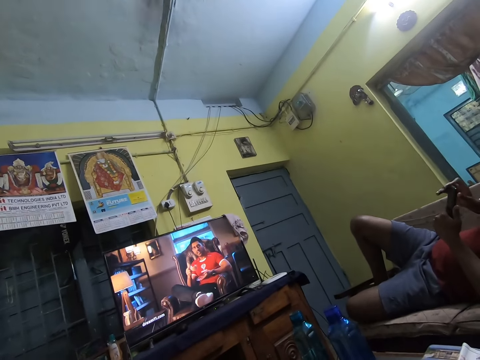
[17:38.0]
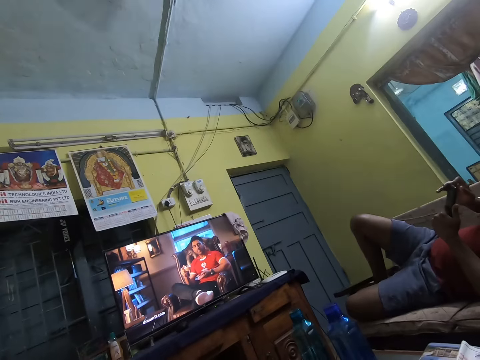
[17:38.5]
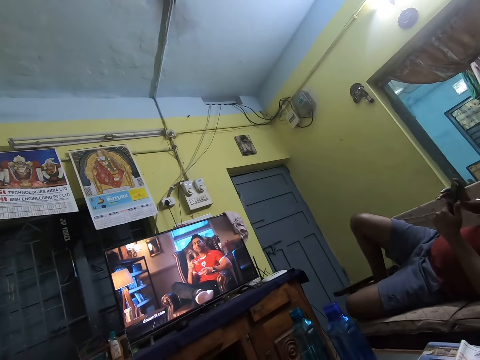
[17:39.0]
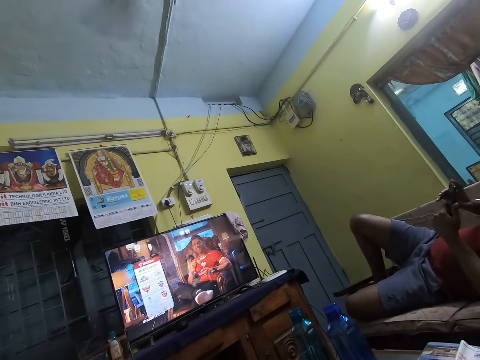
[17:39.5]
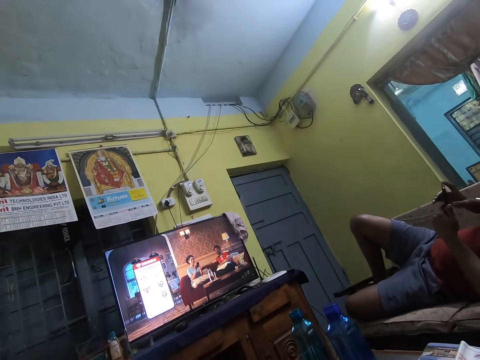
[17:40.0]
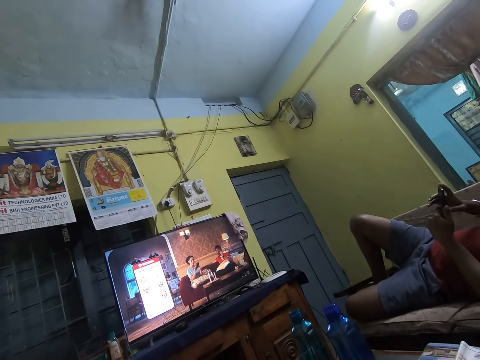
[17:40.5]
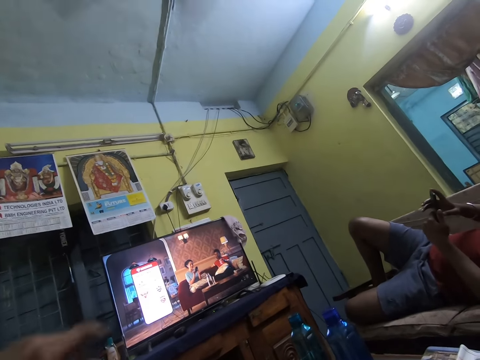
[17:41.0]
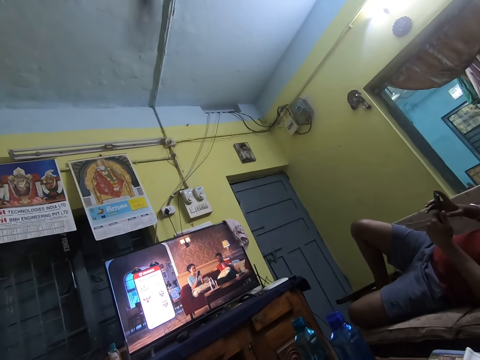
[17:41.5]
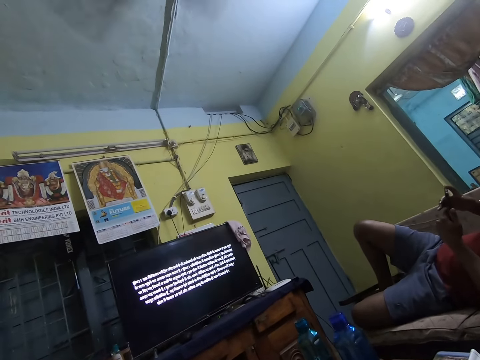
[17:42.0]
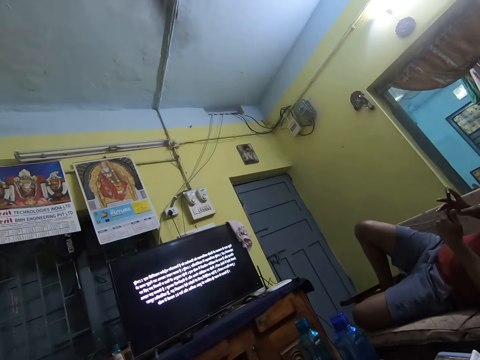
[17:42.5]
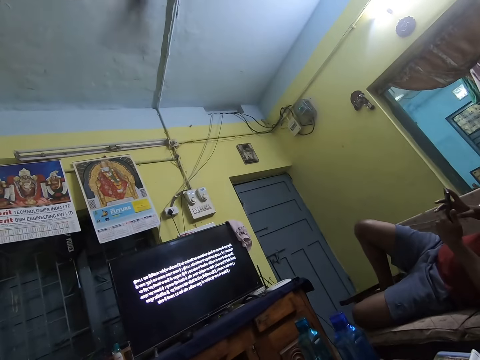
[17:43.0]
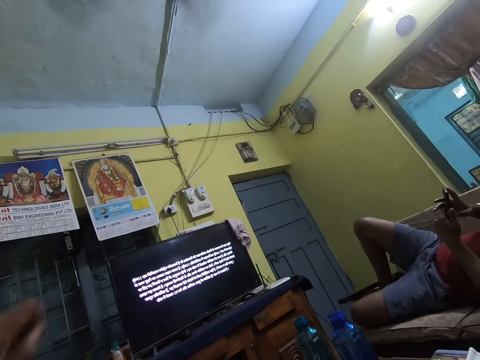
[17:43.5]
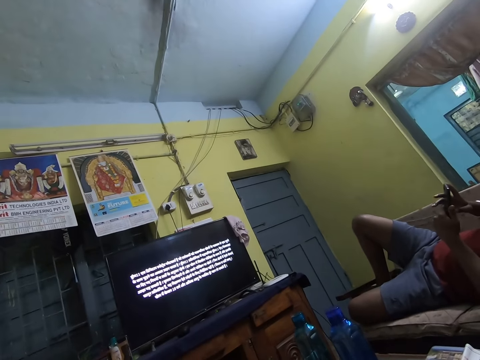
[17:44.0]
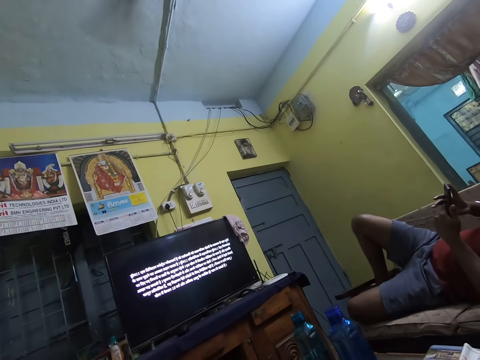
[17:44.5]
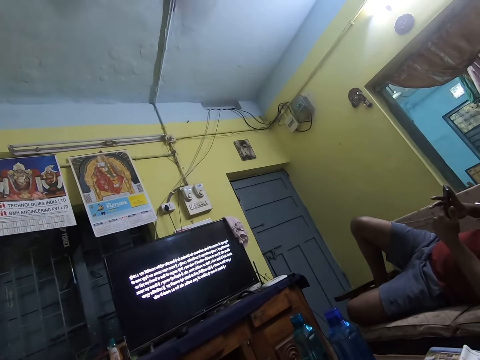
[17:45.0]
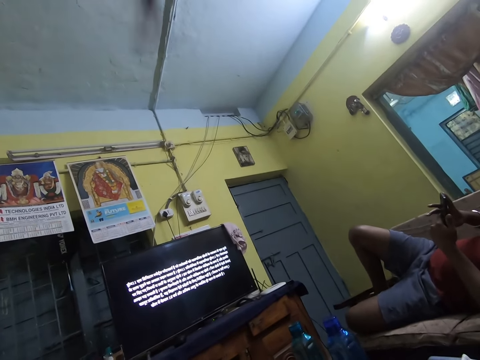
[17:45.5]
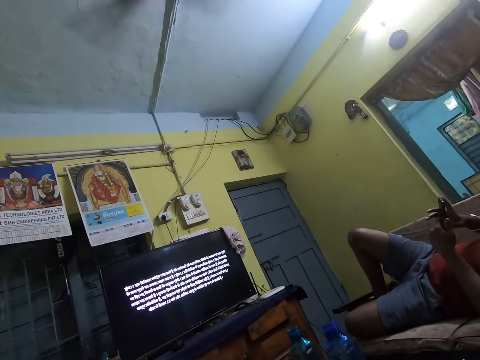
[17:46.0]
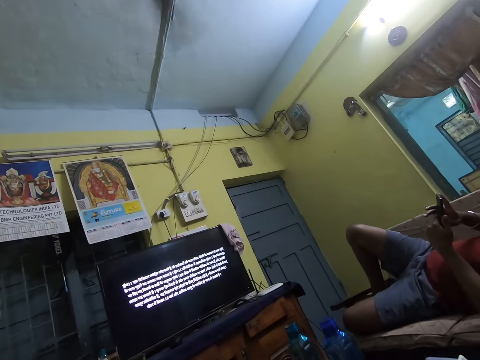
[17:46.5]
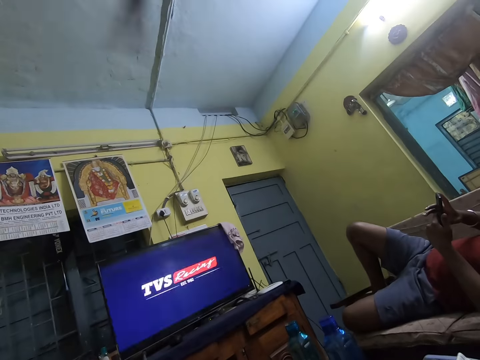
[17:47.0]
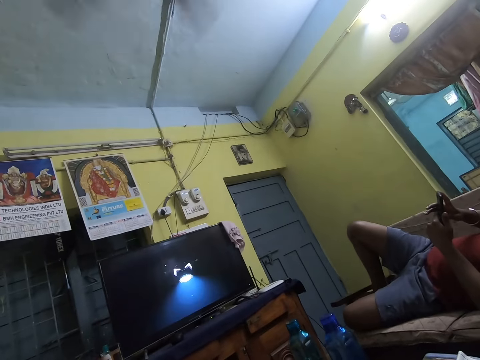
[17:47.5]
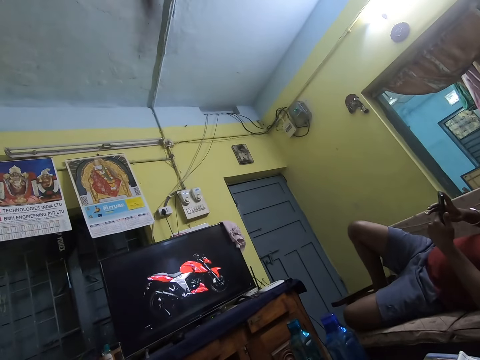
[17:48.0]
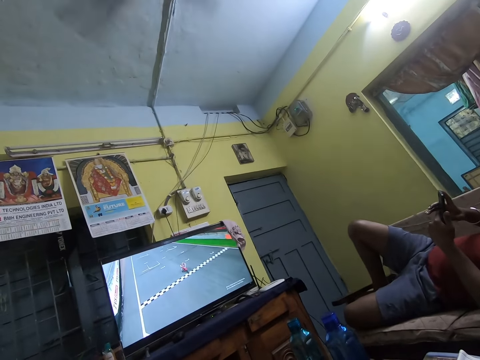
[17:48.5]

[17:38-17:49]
The camera wearer raises his left hand.

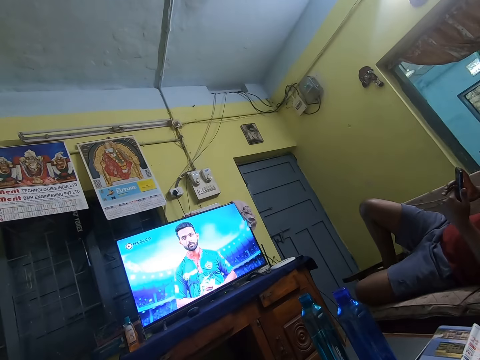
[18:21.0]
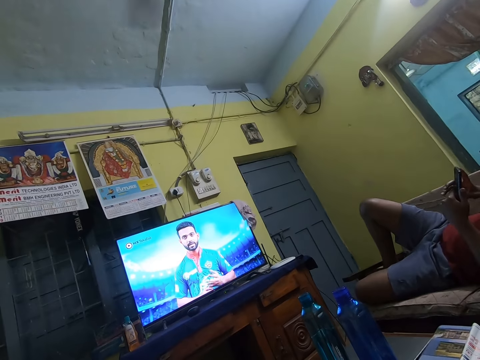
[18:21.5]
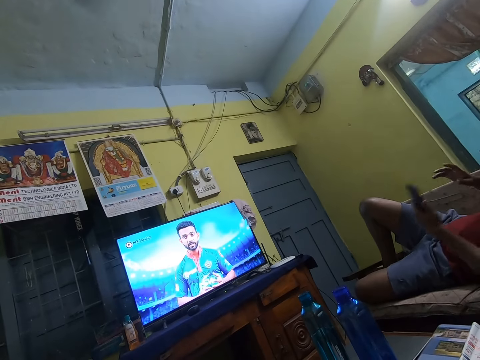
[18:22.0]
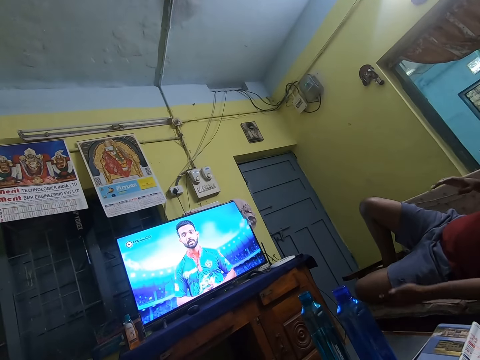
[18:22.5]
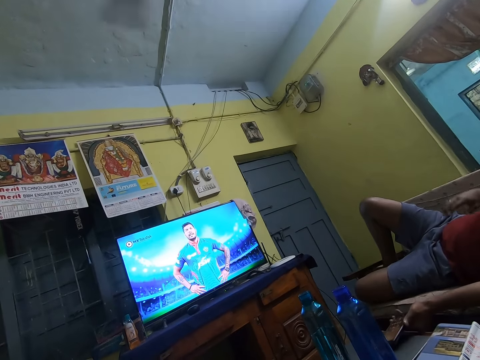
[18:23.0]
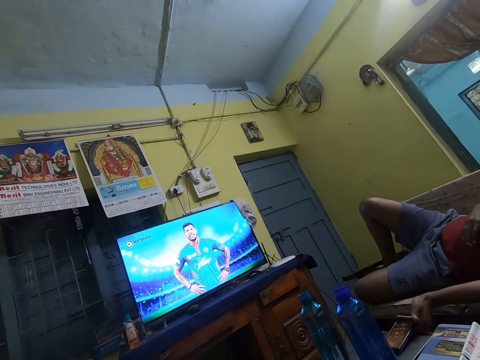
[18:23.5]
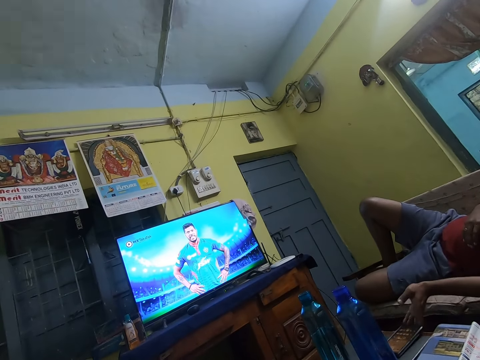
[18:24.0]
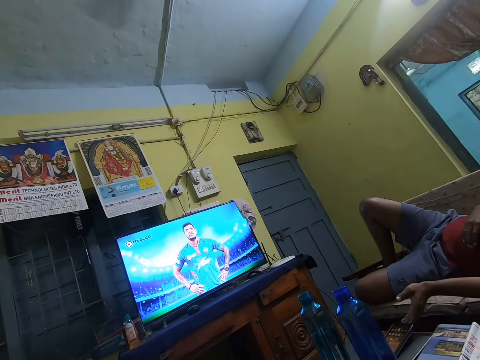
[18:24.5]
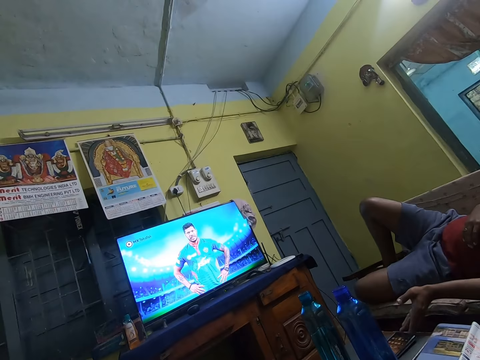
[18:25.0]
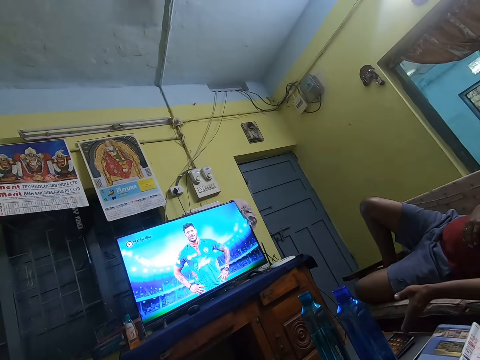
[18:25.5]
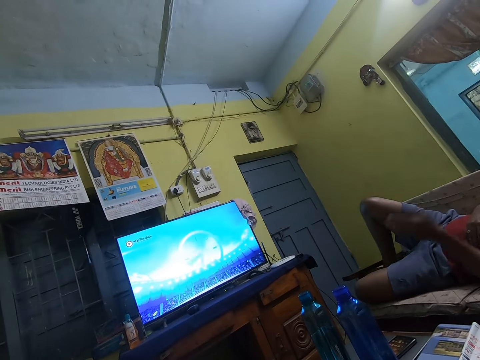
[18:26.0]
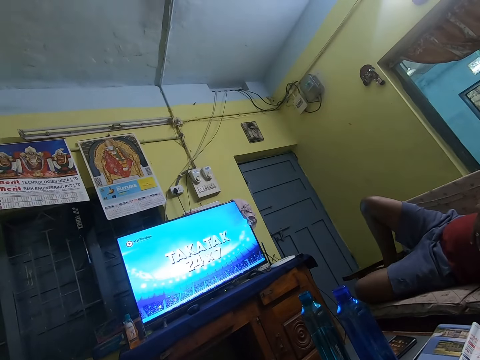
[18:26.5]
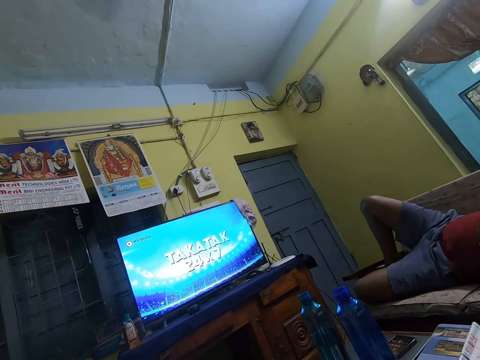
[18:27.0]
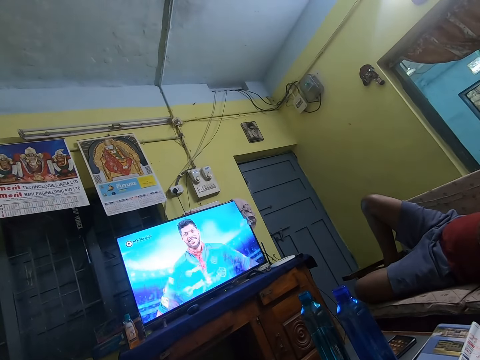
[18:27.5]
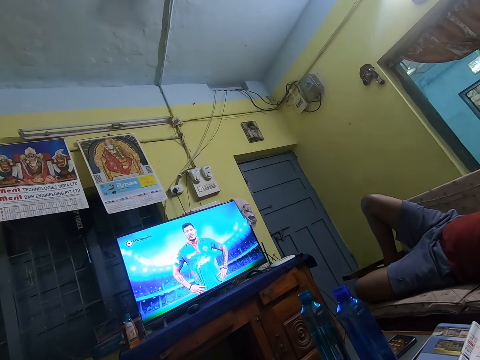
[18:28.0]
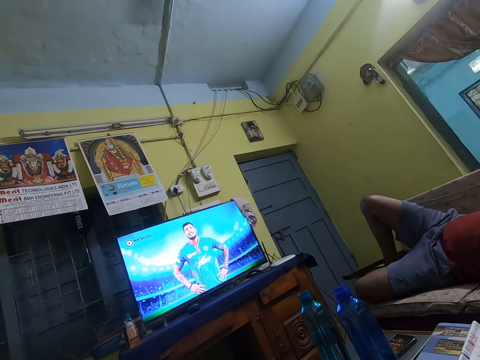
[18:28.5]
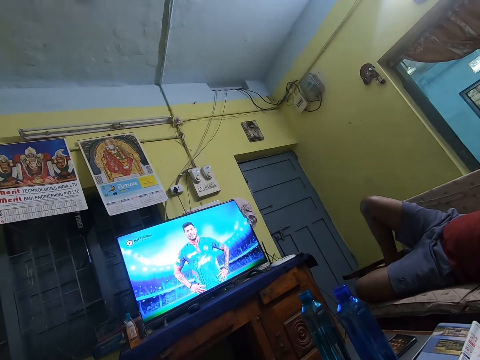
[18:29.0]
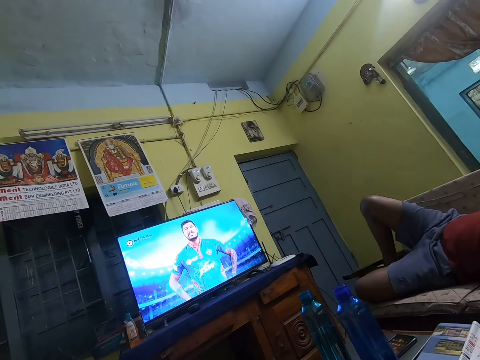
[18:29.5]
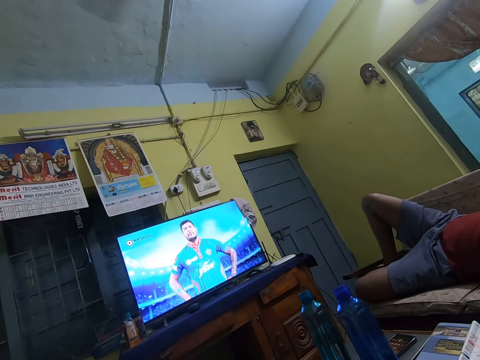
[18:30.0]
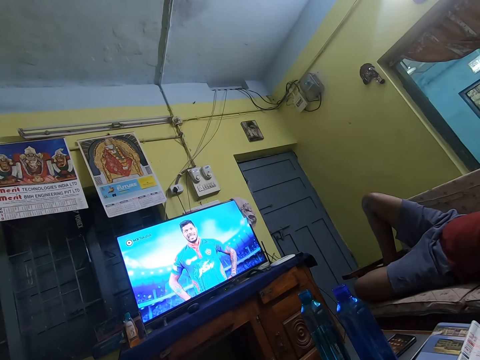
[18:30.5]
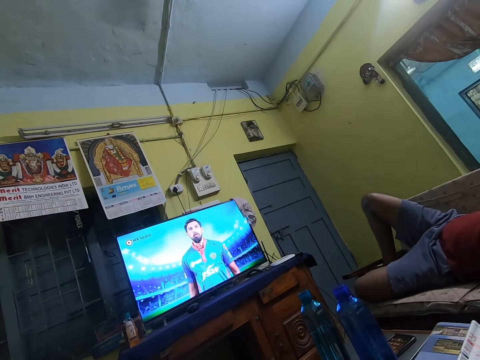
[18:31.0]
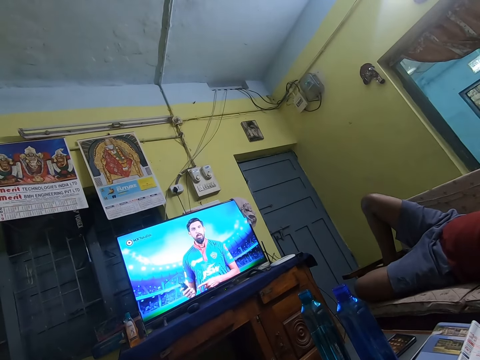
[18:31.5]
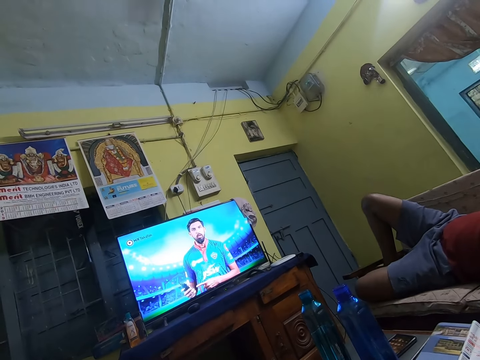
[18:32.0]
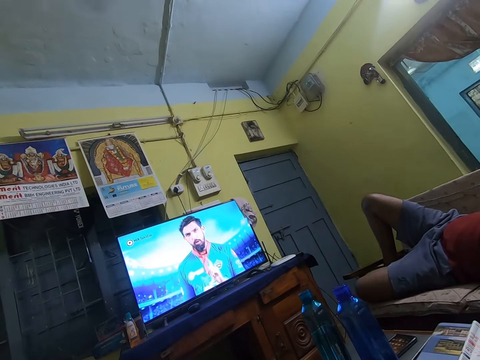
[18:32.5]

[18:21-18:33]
A man holds the phone with the left hand. The man places the phone on a table with his left hand. The man holds hands on the stomach. The man watches the television on the wooden TV stand with the camera wearer.

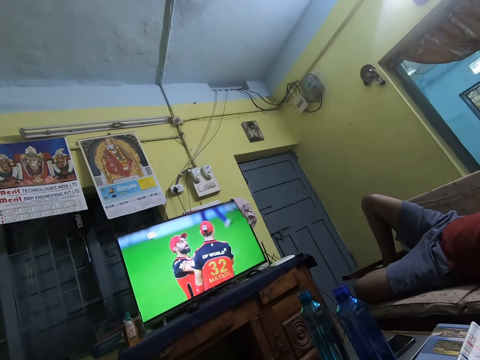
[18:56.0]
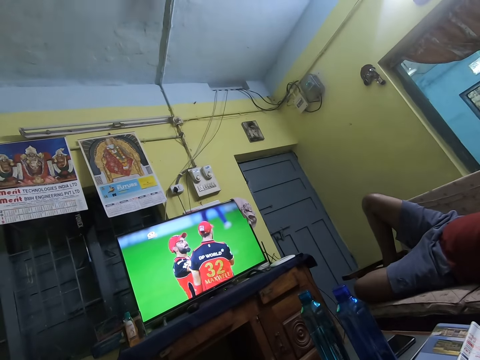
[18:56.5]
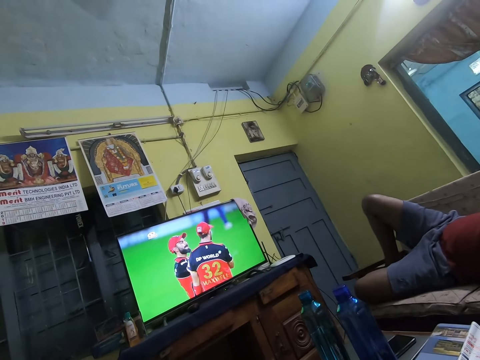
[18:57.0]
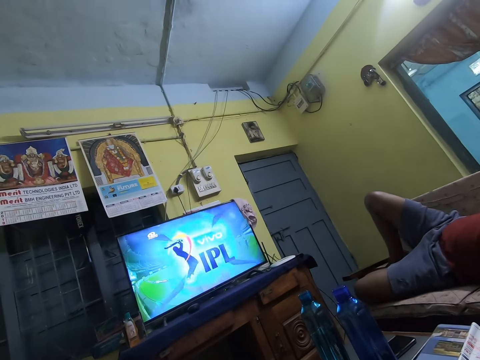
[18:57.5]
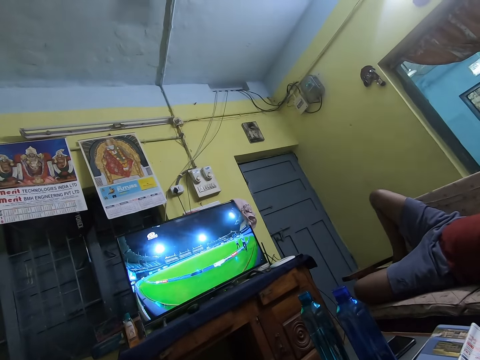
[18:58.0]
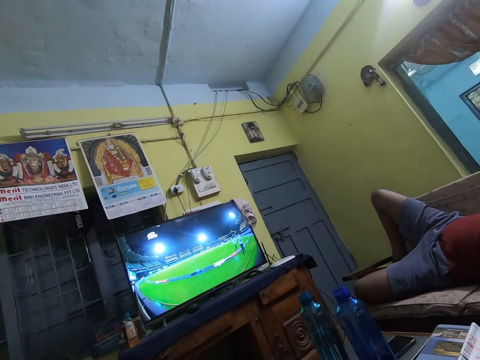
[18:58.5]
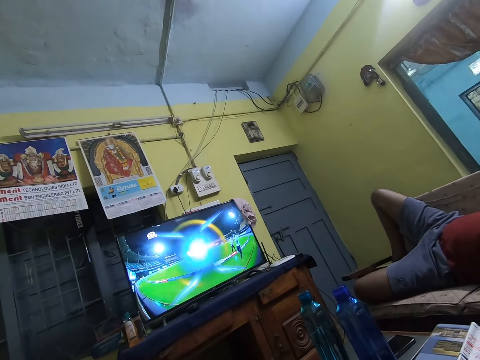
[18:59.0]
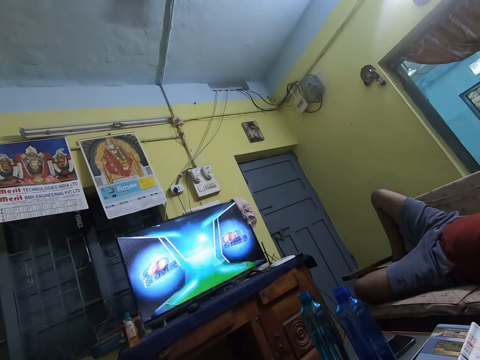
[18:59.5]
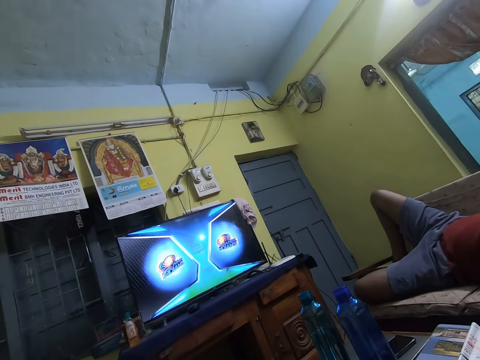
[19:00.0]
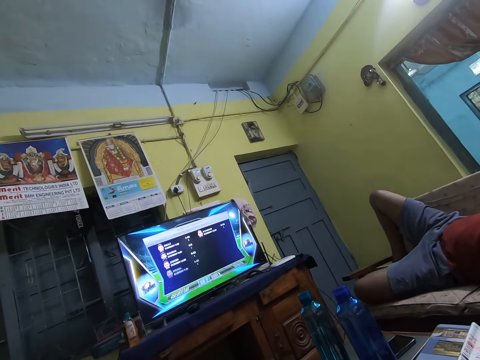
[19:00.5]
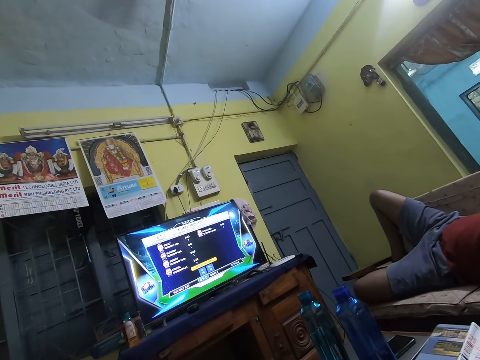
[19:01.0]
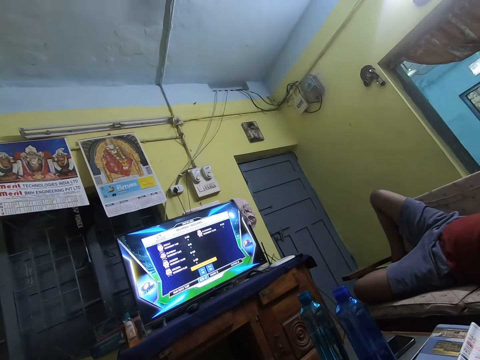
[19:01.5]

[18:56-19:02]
A person shakes a leg. The camera wearer watches television with the person.
